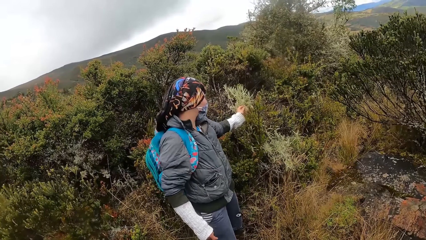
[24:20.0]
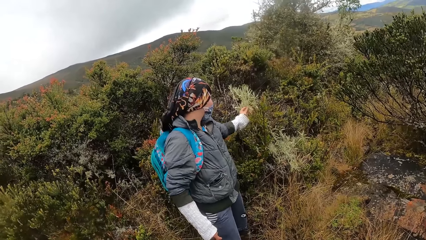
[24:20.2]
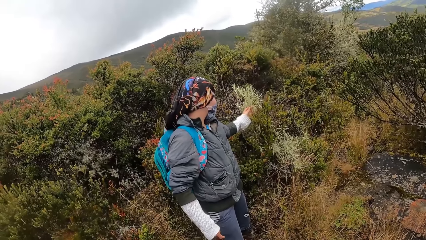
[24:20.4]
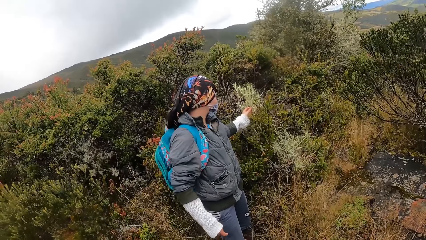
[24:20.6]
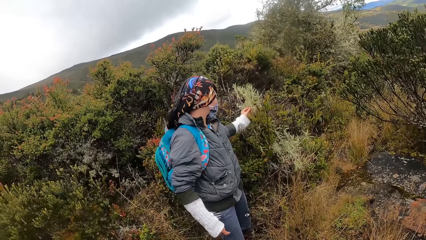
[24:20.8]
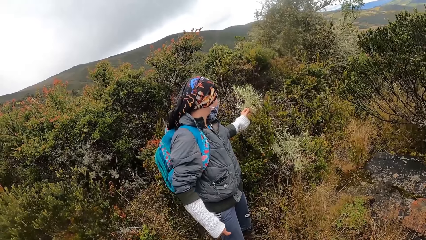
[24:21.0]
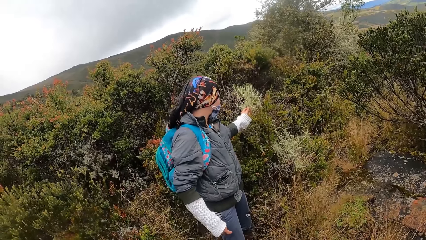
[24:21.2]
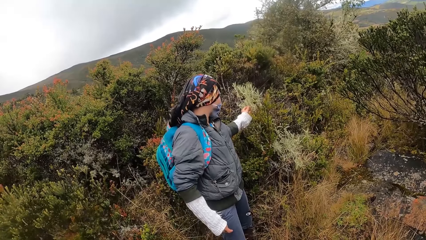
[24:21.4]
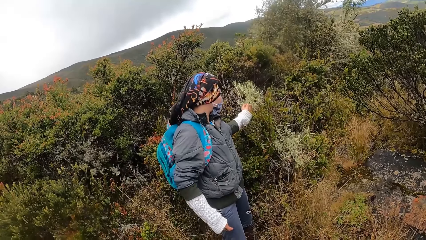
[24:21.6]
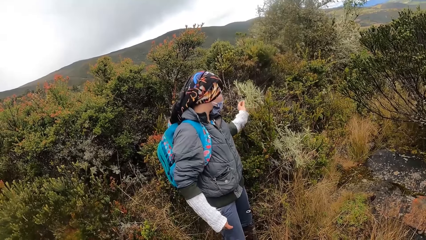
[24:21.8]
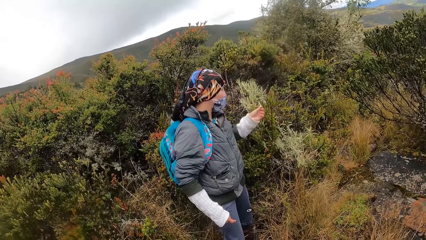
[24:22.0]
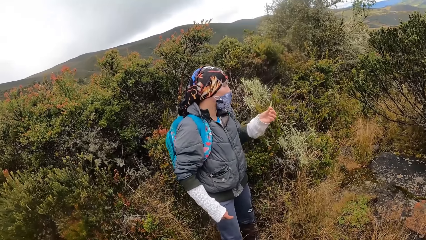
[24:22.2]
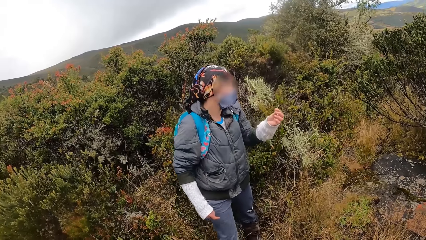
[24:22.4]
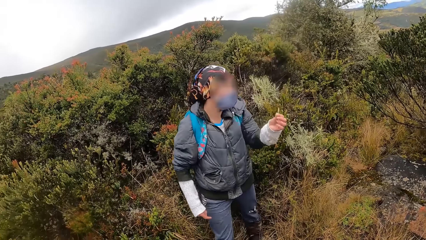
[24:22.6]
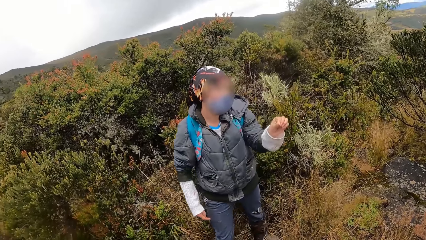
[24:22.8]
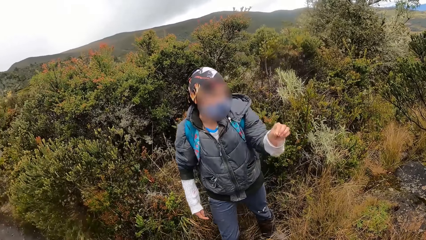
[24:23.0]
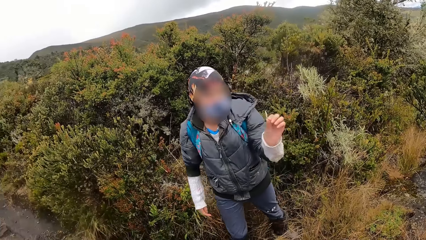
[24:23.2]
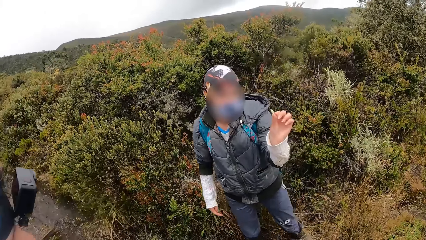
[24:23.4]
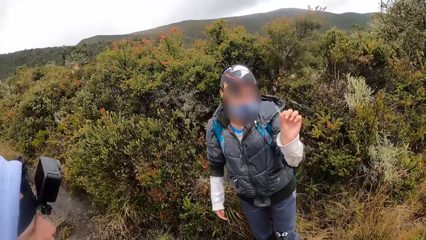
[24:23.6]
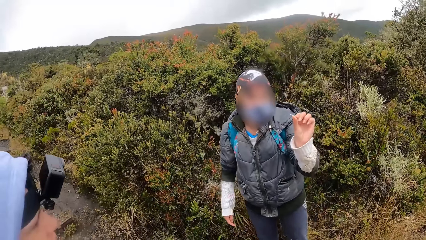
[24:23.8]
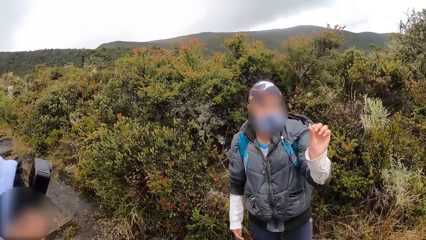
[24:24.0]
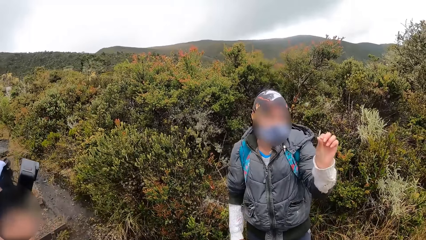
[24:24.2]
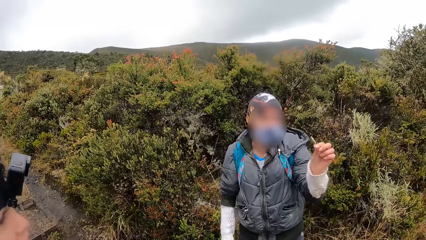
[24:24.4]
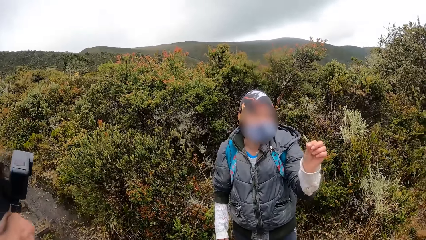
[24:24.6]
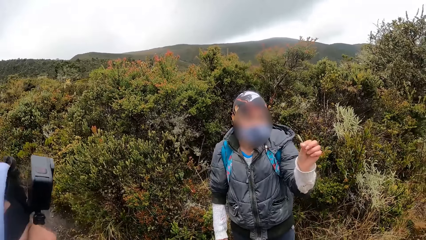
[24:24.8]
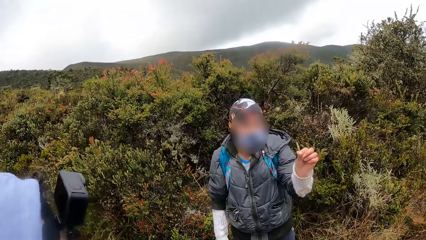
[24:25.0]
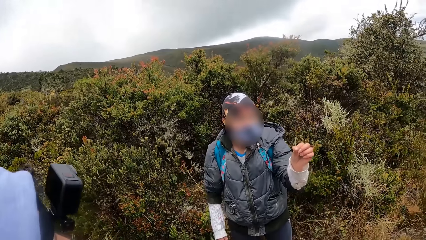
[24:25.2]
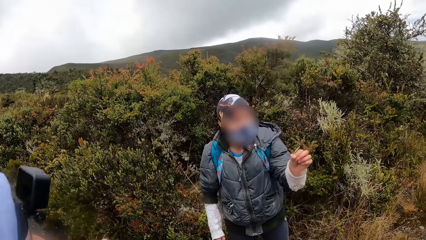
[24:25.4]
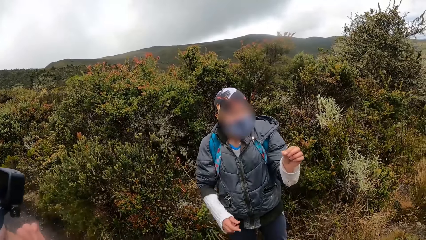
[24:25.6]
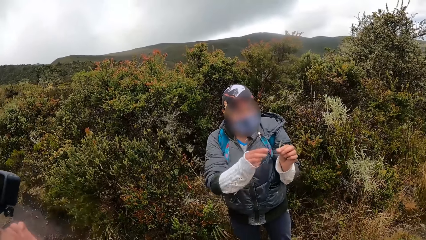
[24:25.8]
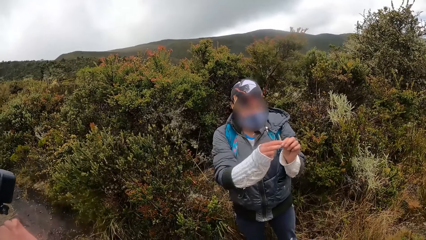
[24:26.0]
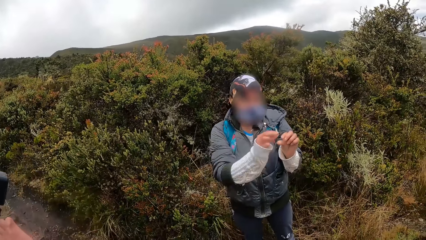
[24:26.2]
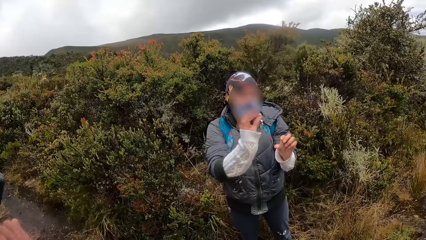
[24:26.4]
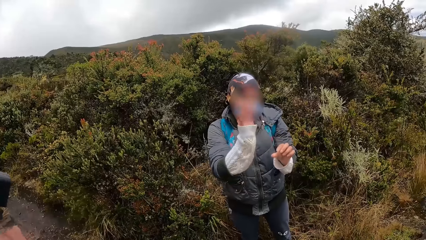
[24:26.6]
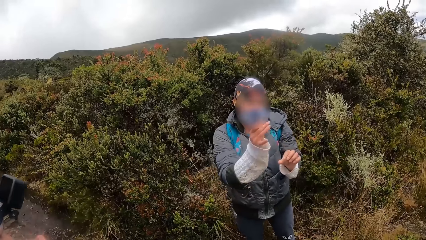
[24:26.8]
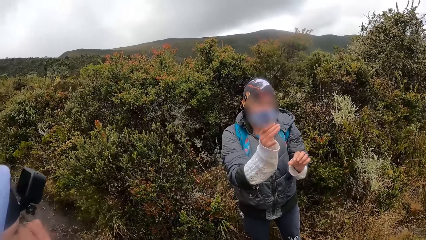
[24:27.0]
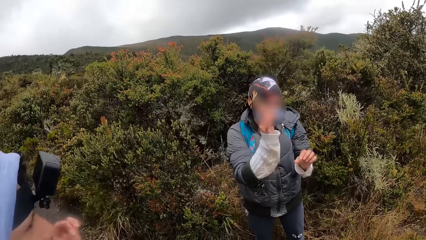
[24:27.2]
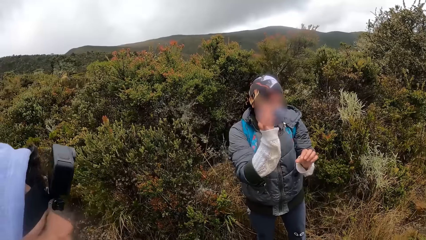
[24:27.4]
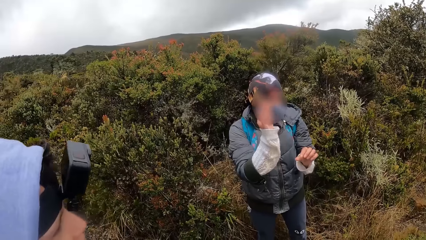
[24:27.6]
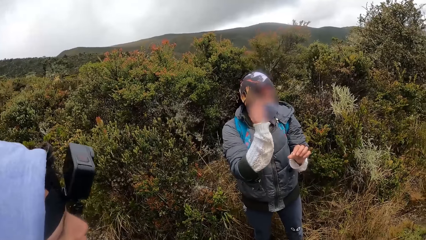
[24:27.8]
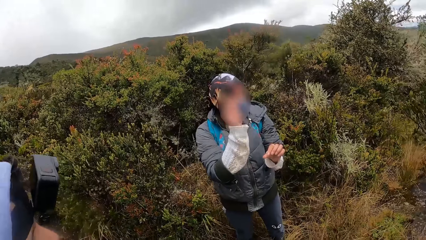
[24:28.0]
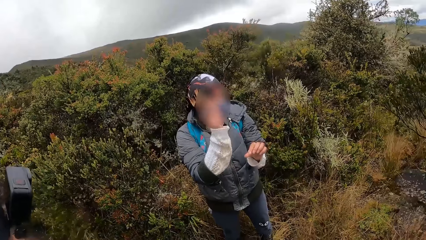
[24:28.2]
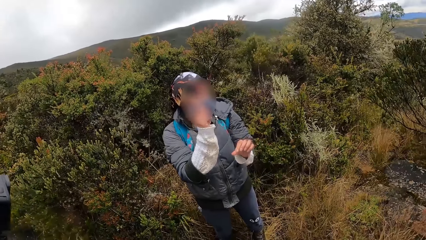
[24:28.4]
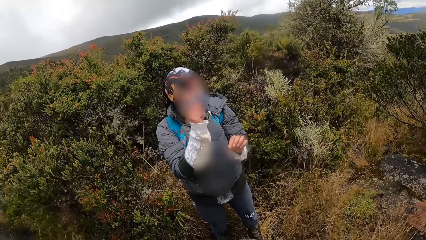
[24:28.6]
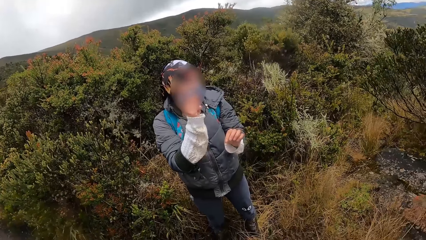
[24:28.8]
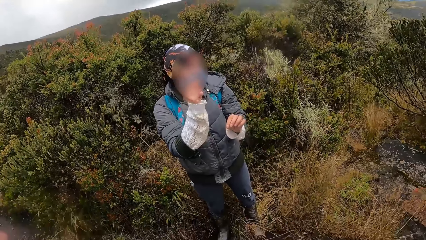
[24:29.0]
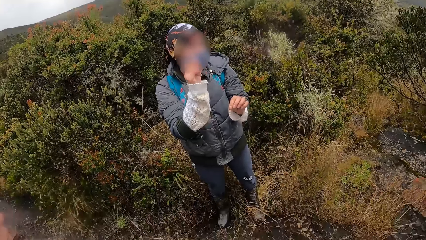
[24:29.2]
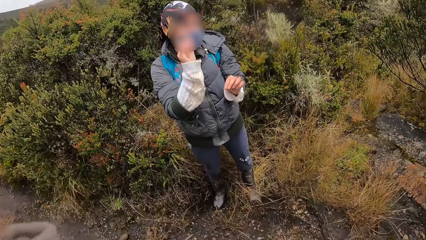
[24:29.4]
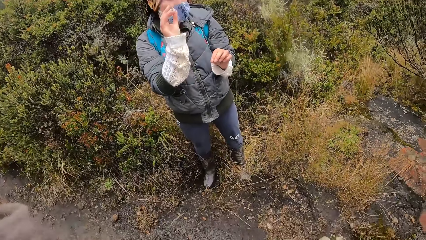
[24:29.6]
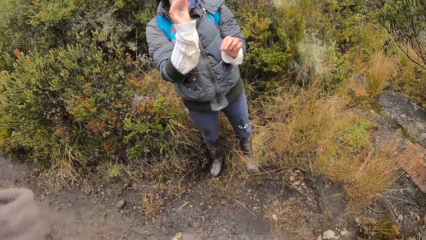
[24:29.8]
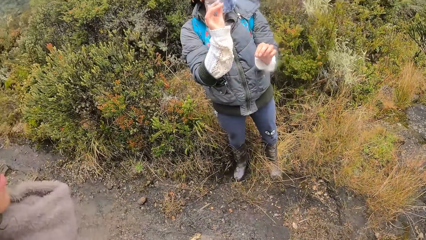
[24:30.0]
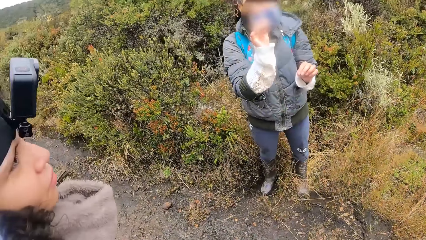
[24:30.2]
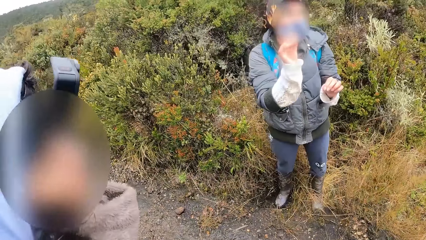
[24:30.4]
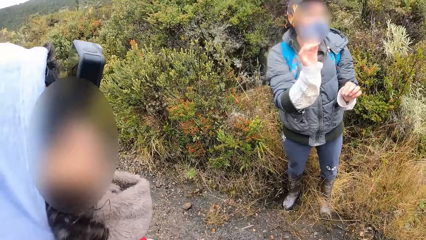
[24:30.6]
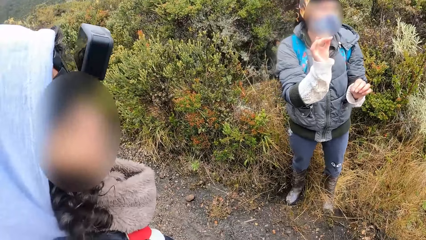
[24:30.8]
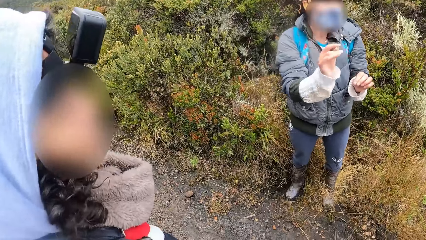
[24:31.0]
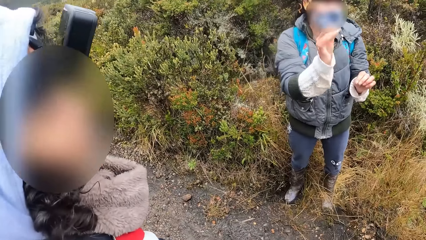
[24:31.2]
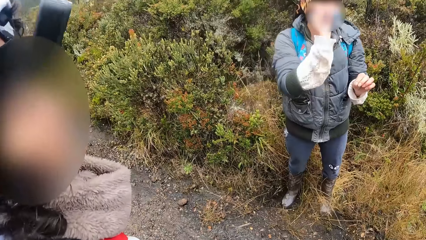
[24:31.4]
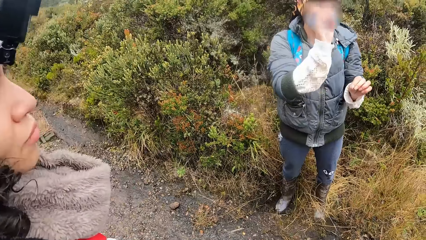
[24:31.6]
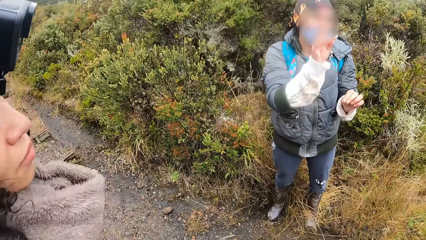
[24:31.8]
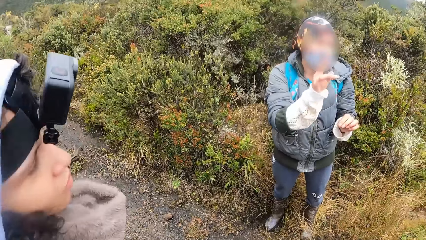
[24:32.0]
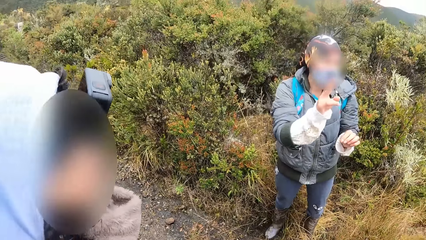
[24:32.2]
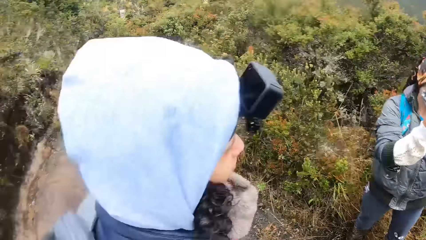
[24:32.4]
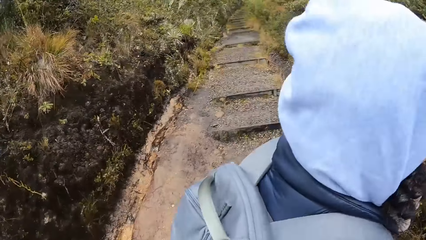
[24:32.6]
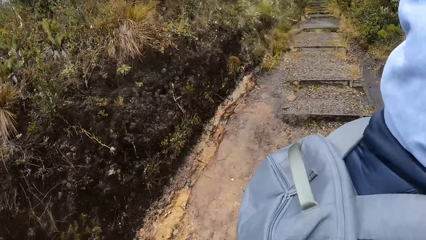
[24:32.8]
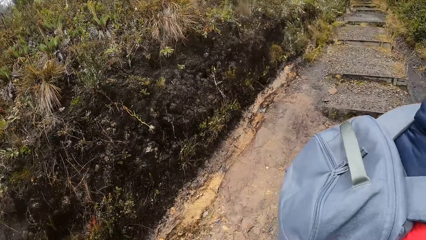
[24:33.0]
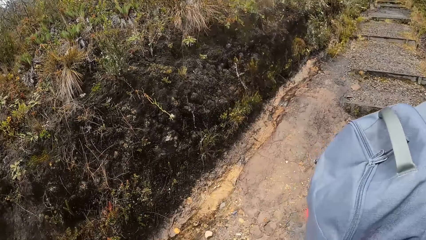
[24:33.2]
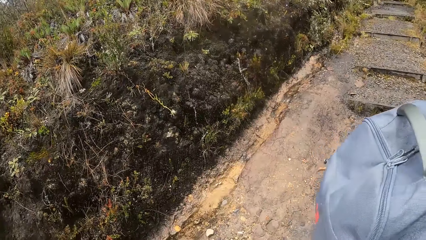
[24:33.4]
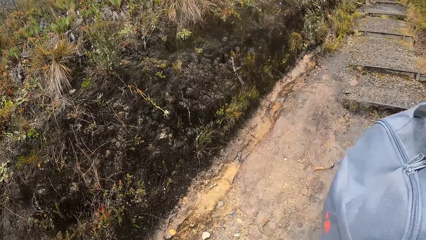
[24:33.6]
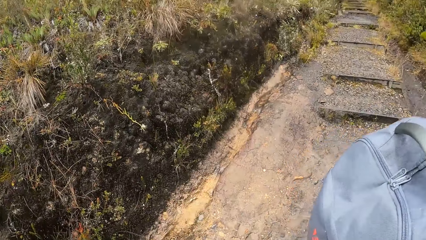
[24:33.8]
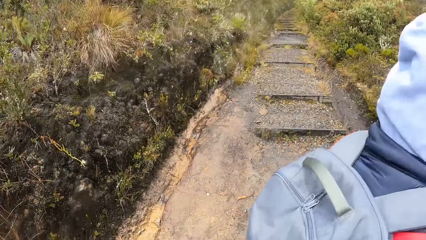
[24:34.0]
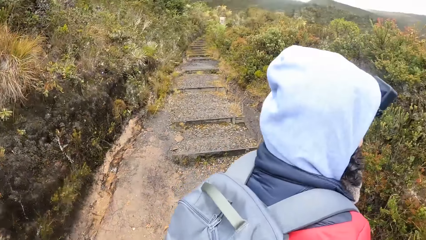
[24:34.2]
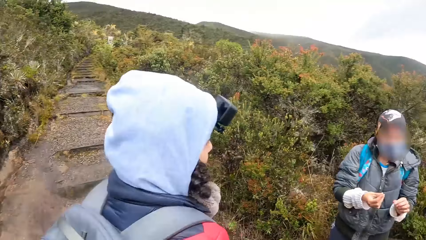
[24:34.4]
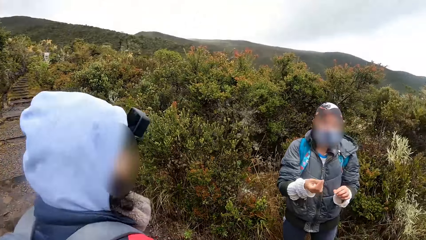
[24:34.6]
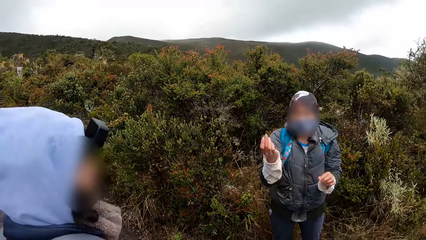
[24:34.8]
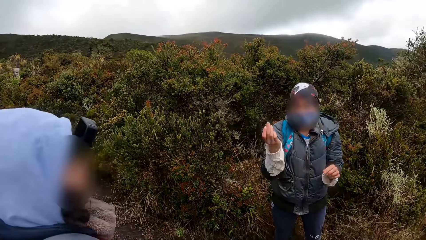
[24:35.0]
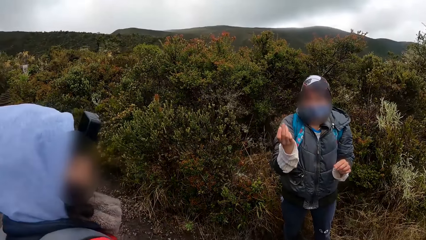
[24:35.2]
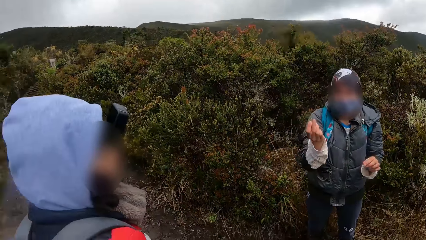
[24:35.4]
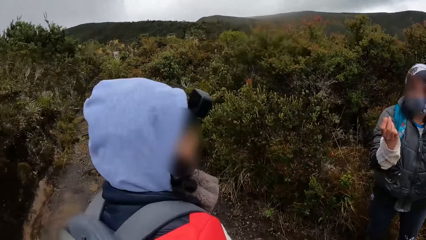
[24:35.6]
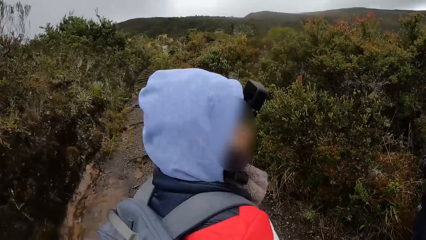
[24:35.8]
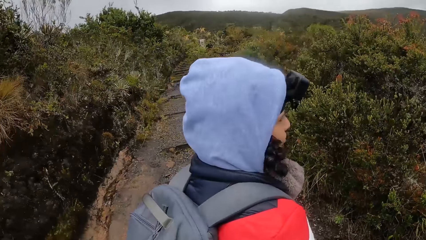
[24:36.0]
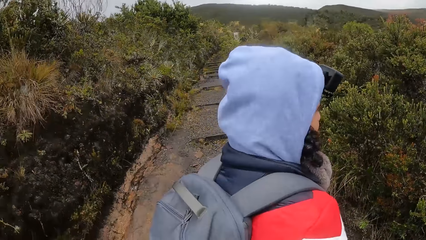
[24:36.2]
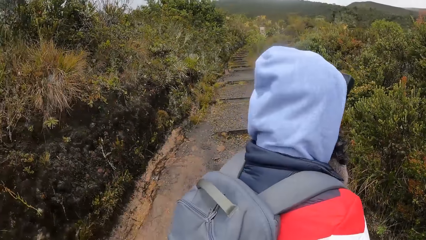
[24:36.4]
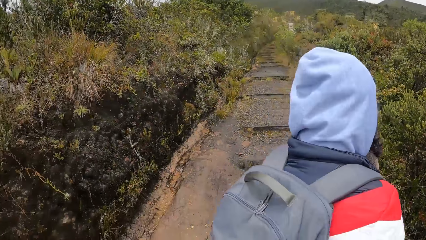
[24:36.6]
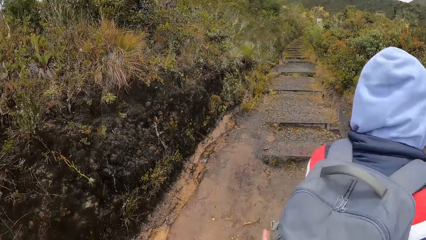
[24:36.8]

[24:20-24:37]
The woman plucks a leaf from the plant with her right hand. The woman cuts a flower with the hand. The woman interacts with the camera wearer and the group of people. The woman holds the flower. The woman passes the leaf to her right hand with her left hand. The camera wearer looks around.
